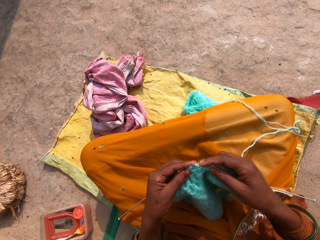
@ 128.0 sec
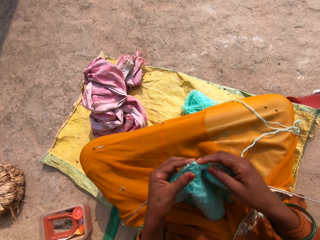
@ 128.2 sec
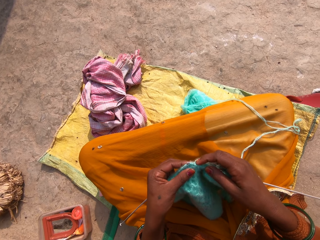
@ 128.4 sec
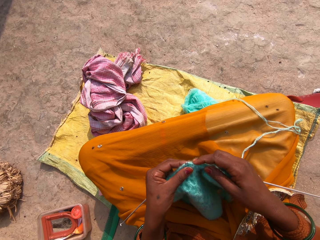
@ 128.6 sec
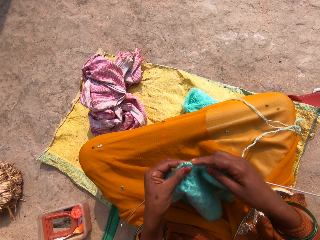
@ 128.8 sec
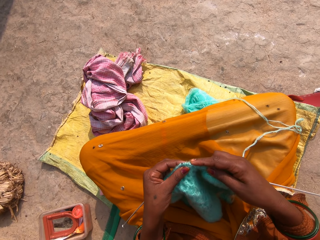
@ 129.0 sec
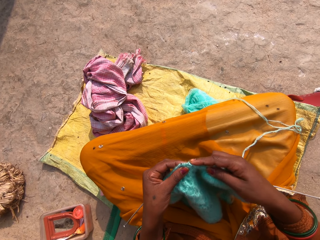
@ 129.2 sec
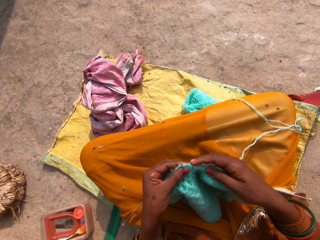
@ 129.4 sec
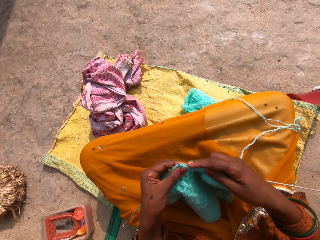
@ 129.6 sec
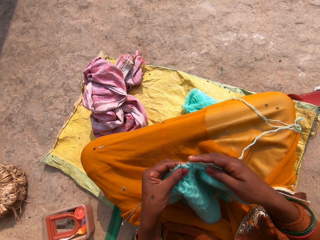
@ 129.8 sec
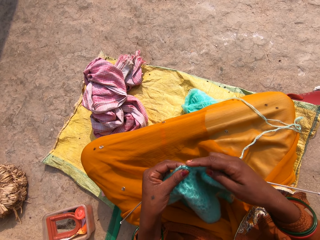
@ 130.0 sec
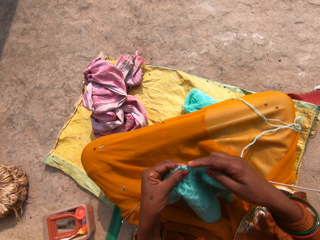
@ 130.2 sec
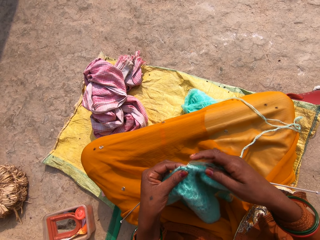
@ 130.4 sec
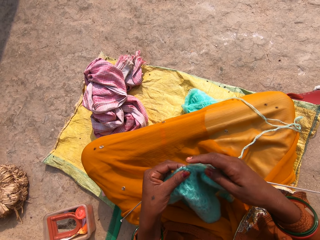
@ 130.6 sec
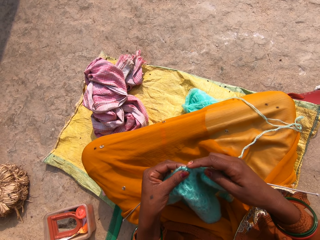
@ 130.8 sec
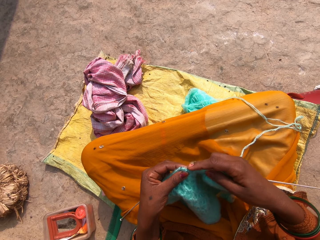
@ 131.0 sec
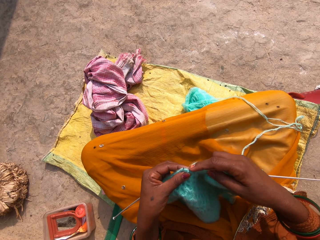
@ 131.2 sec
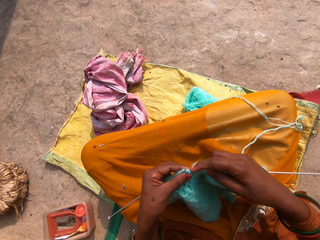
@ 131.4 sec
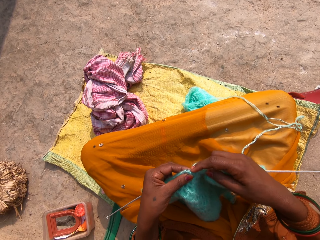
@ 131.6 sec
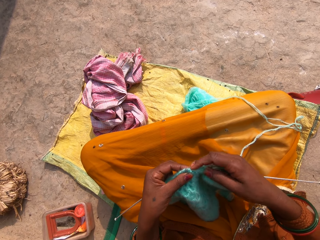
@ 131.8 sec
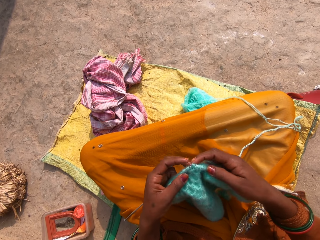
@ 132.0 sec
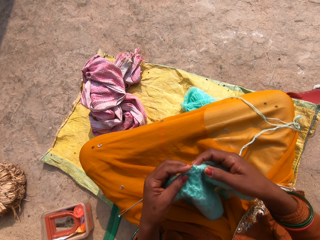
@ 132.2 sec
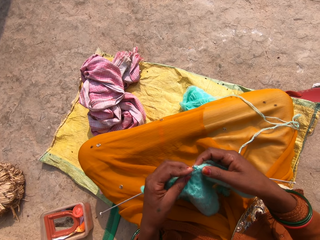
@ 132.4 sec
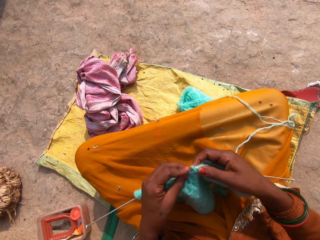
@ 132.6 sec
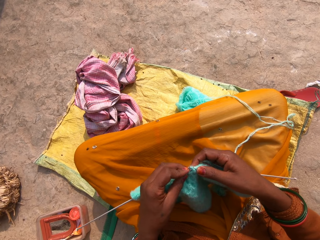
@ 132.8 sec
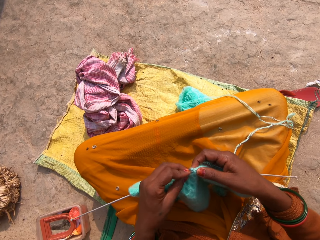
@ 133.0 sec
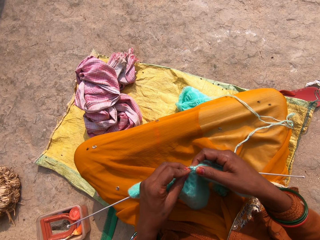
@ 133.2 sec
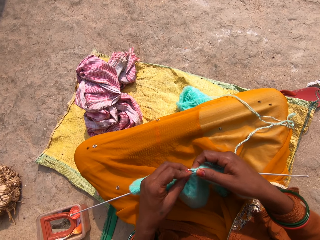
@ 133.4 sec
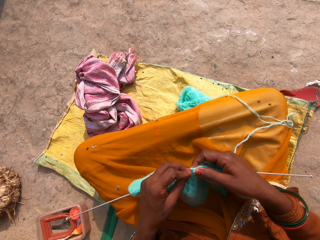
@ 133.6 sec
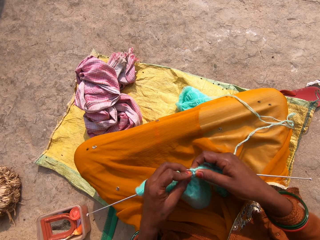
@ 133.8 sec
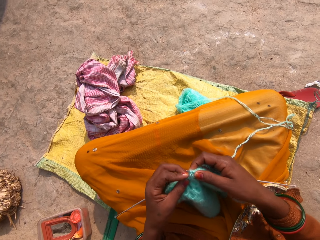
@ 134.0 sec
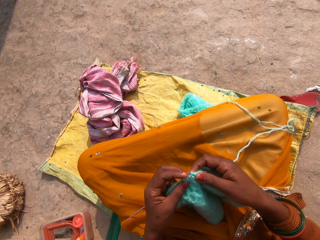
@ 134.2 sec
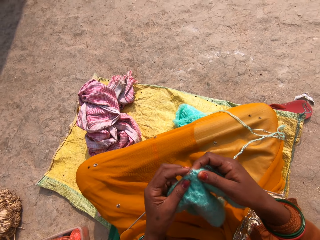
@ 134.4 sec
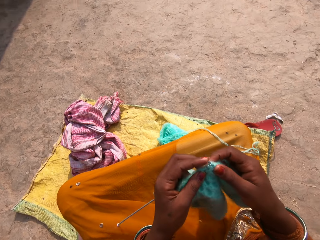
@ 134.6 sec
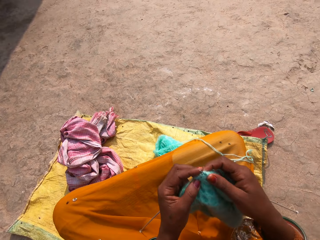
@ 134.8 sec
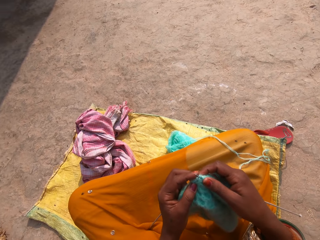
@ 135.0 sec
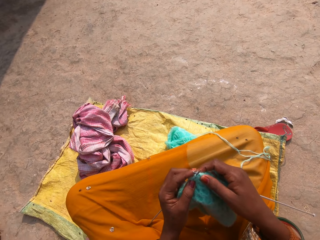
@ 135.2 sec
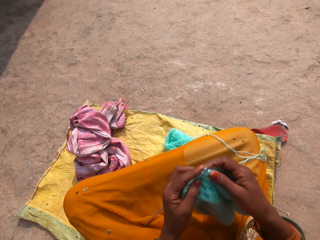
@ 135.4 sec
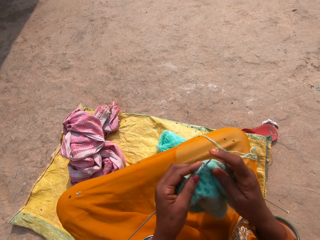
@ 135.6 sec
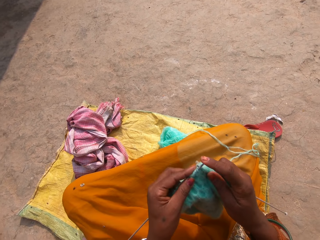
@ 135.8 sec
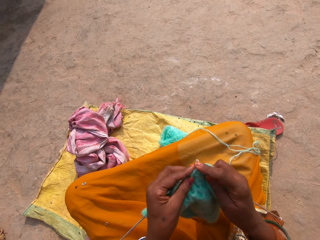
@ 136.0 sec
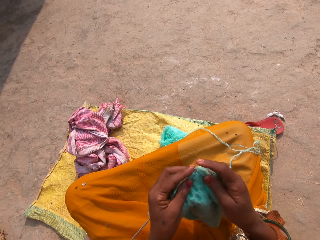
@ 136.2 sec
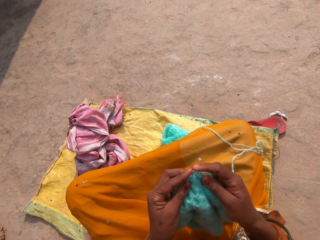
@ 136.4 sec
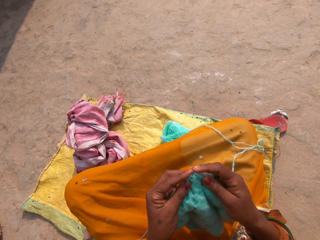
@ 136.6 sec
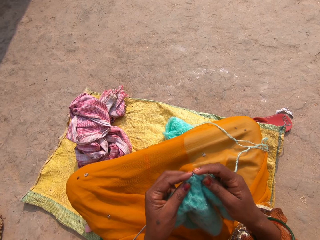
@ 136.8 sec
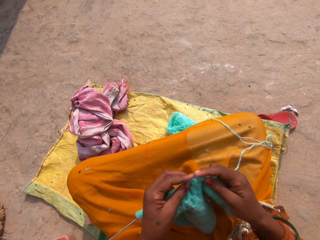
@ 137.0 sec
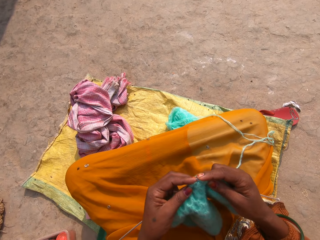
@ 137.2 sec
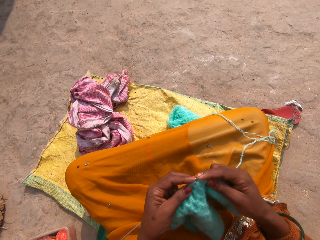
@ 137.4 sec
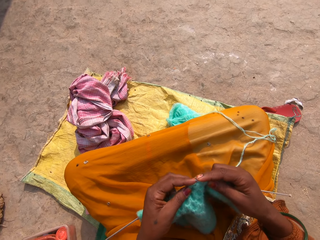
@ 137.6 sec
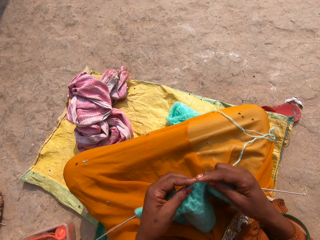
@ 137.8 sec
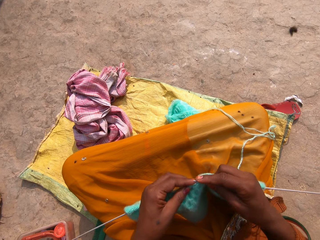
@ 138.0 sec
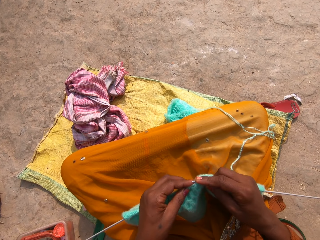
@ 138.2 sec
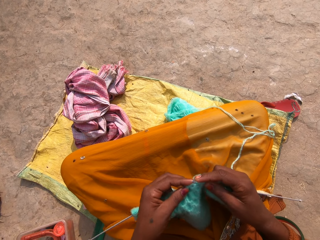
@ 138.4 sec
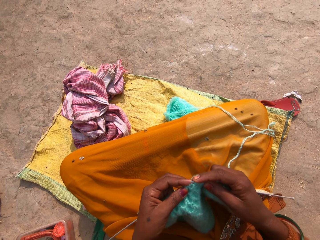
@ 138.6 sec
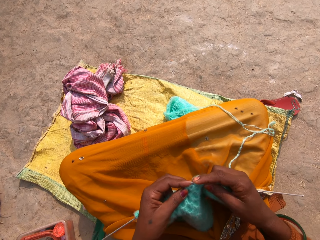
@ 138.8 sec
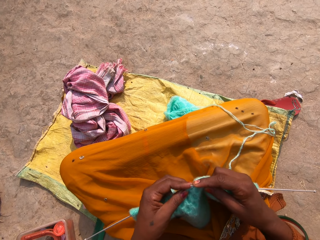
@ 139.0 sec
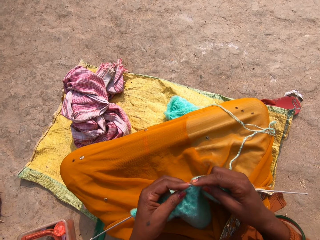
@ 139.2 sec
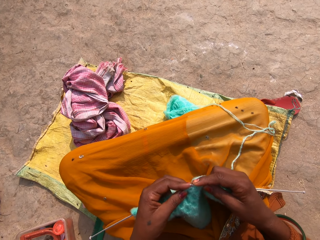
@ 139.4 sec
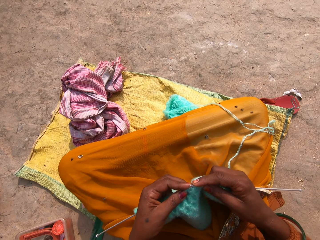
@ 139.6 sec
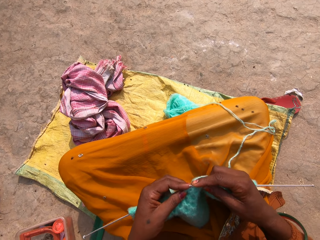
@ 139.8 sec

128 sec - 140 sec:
The camera wearer moves the hands. They knit the fabric using a straight needle.

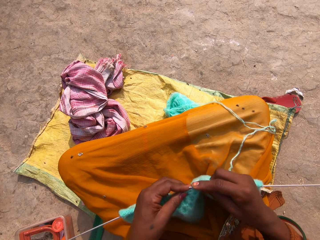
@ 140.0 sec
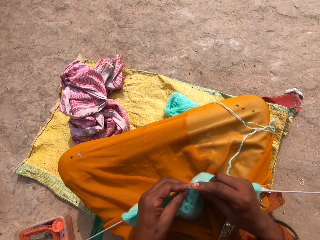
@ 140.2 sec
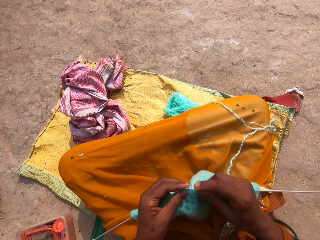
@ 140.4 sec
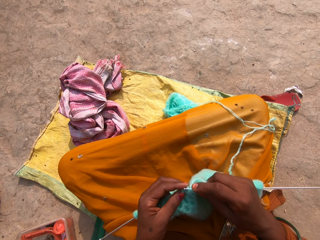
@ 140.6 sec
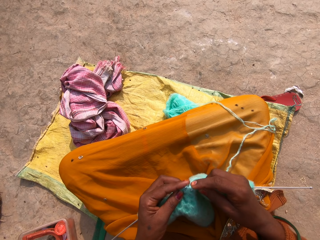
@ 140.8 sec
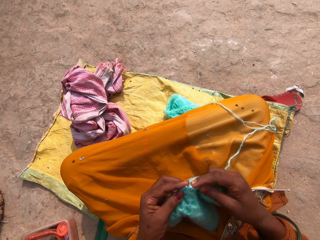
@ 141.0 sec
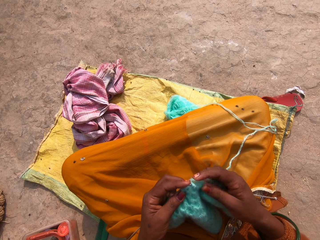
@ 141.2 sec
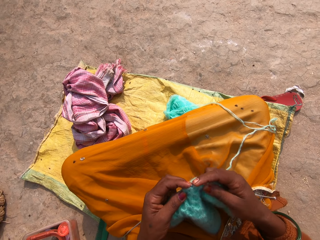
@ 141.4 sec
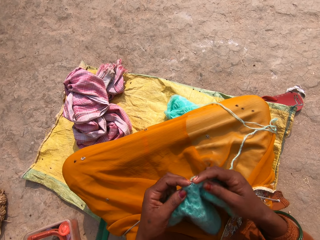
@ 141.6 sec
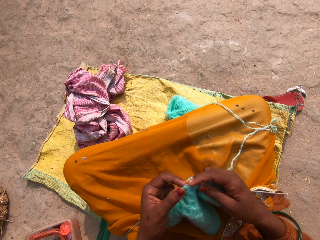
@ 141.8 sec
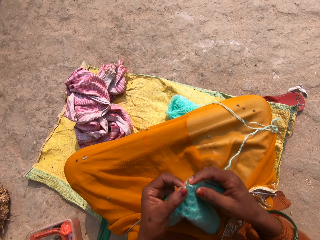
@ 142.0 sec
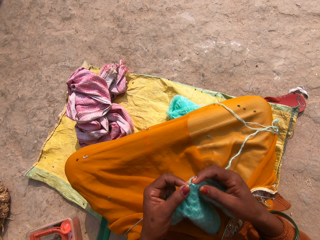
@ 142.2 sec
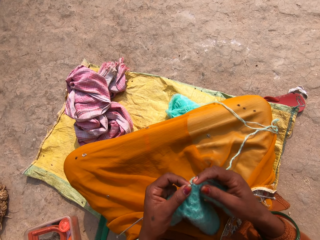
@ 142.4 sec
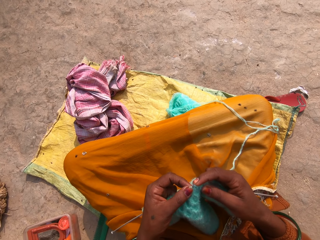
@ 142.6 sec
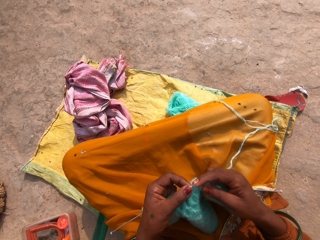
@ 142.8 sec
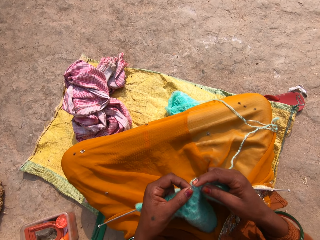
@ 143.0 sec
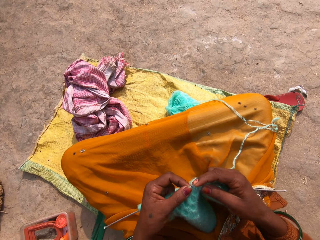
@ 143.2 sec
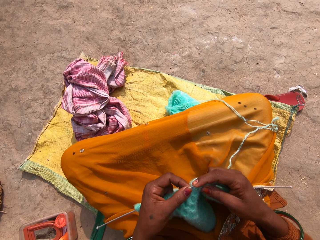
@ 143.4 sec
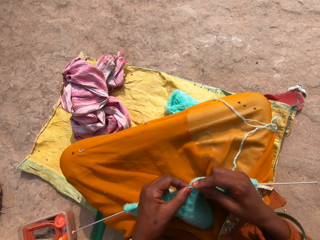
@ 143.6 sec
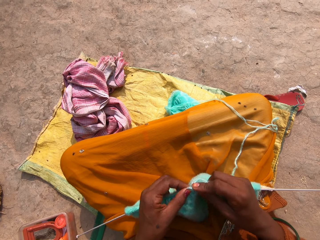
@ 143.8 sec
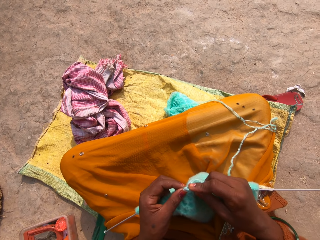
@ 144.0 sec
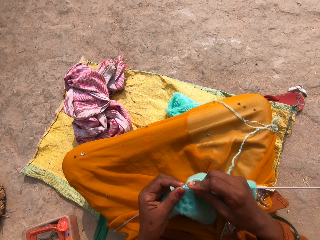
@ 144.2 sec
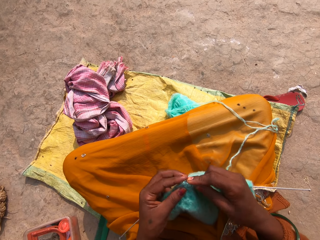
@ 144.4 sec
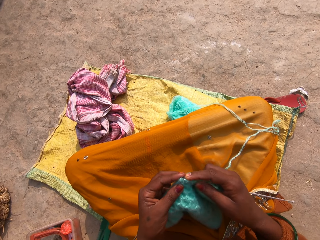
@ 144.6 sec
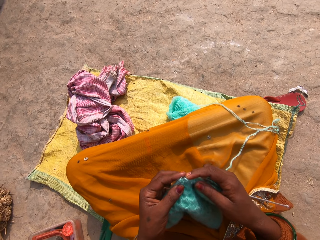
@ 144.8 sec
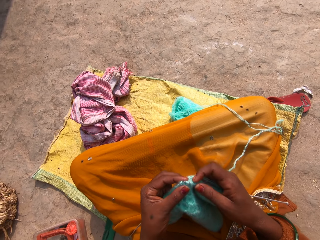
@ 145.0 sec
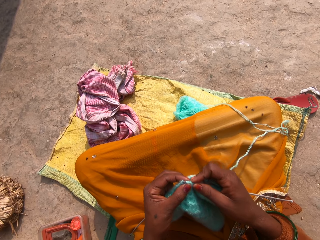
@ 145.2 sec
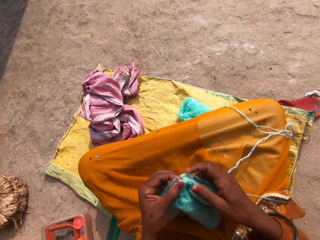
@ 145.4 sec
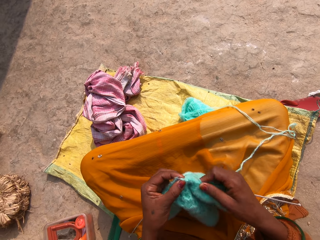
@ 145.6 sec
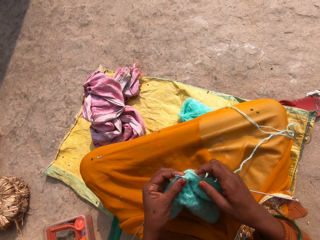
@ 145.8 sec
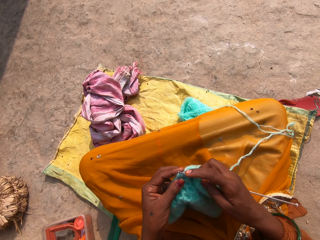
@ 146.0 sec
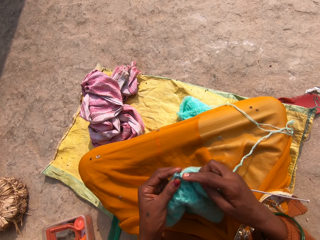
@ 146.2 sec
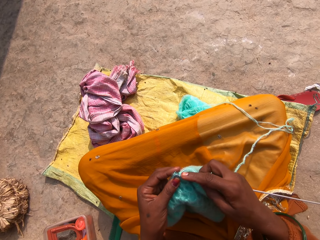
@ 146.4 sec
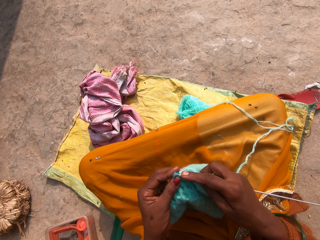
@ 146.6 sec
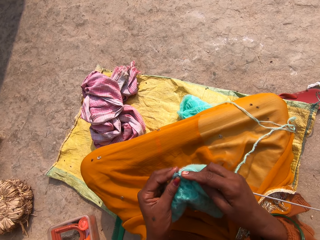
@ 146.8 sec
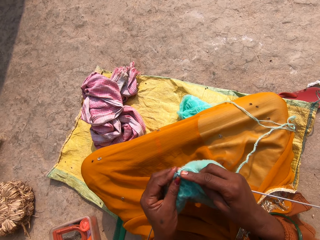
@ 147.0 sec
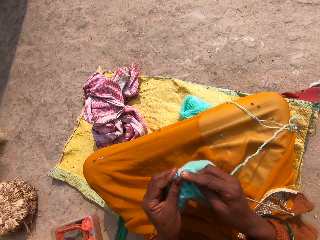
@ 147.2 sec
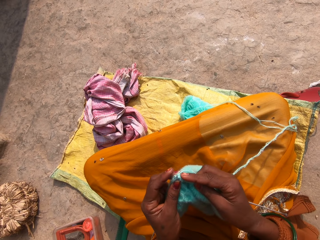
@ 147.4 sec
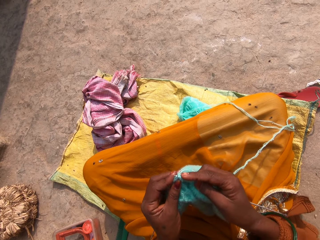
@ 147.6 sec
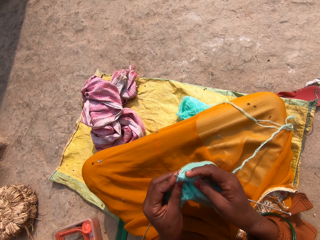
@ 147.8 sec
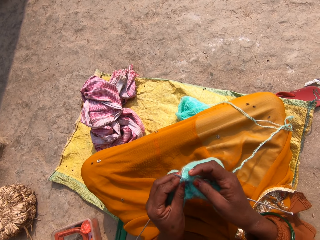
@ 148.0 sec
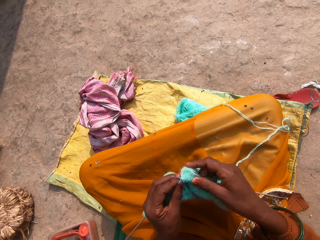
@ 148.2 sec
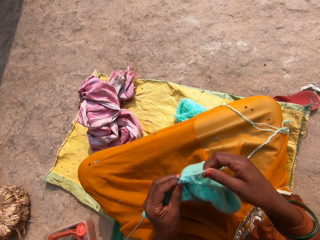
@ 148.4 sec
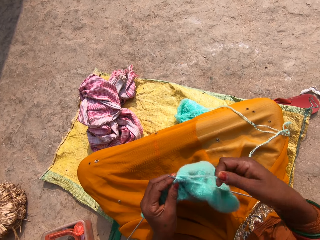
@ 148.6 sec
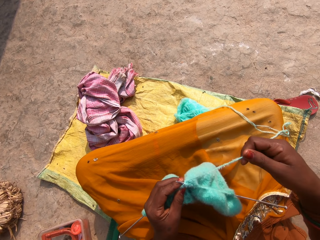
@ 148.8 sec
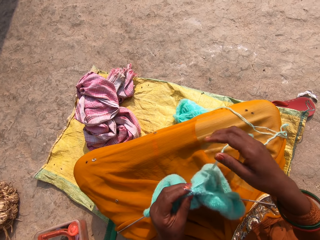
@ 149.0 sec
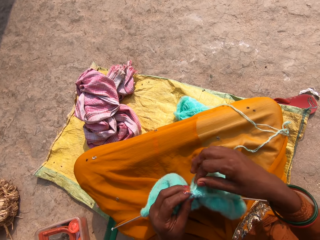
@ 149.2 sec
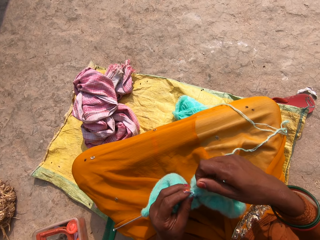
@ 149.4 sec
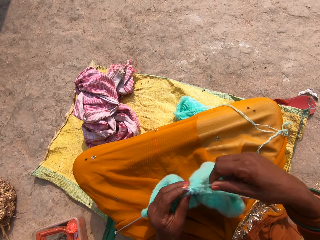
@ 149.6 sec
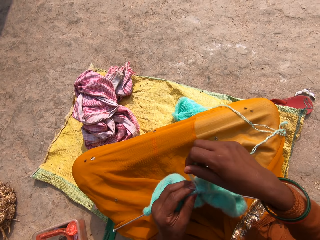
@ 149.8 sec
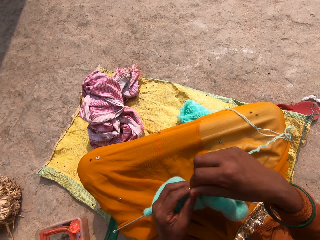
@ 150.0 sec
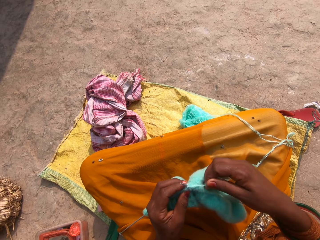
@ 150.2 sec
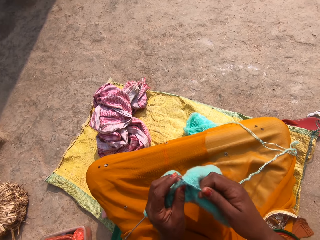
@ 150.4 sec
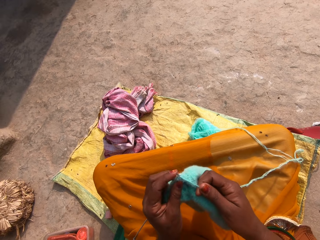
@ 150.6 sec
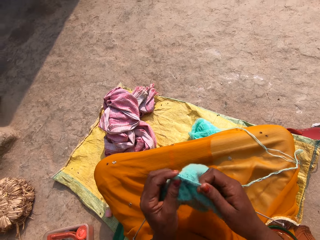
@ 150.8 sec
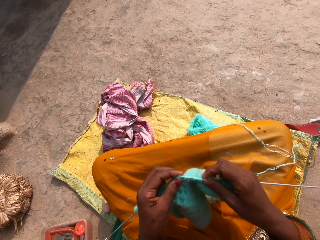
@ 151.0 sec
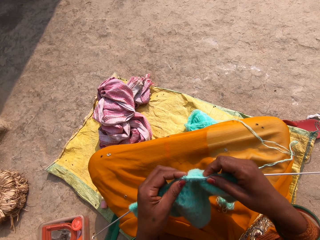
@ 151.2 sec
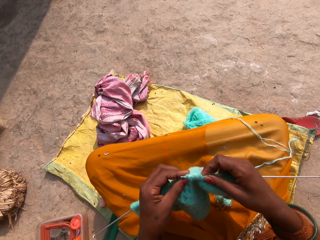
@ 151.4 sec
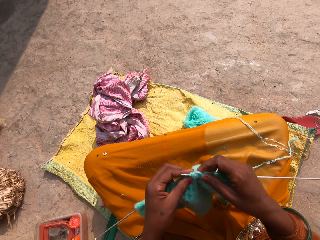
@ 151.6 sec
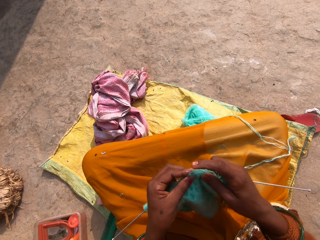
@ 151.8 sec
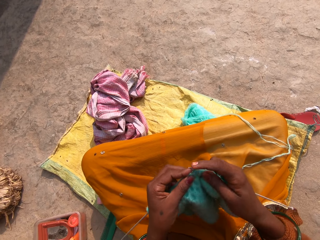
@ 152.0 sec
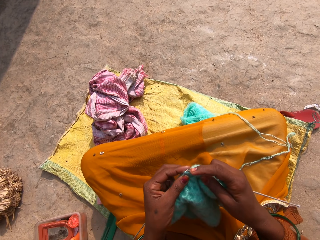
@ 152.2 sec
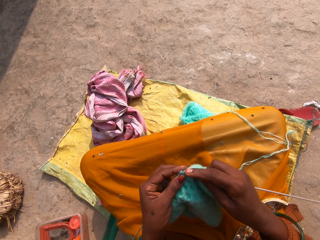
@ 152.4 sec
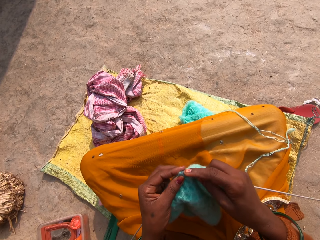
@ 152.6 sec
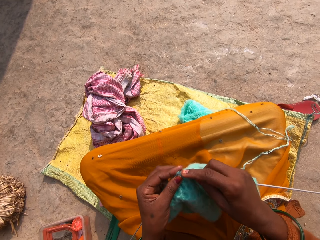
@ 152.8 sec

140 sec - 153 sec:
The camera wearer pulls the knitting whole on the fabric. They pull the knitting whole. They roll the knitting whole on a straight needle. They knit the fabric using the straight needle.
